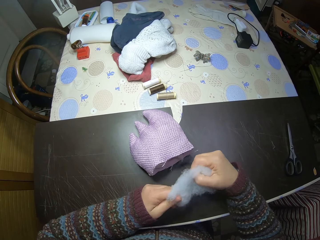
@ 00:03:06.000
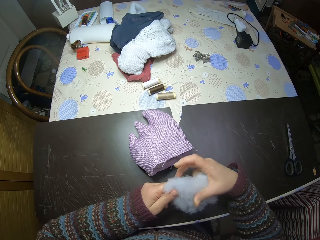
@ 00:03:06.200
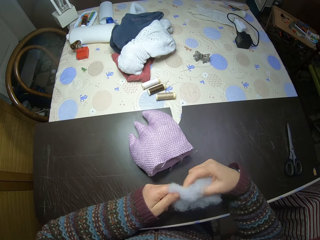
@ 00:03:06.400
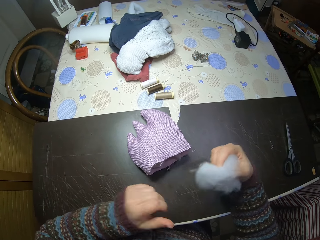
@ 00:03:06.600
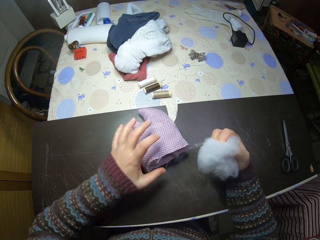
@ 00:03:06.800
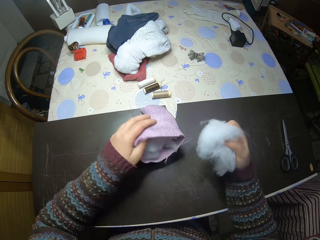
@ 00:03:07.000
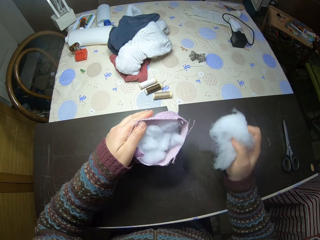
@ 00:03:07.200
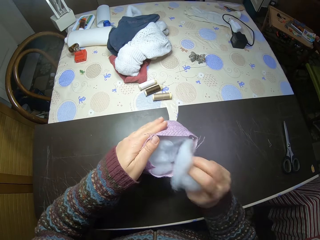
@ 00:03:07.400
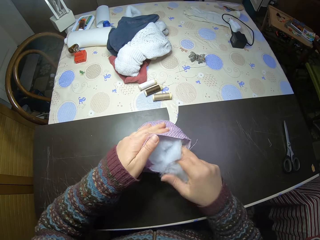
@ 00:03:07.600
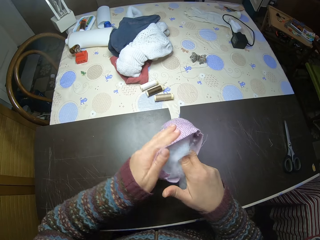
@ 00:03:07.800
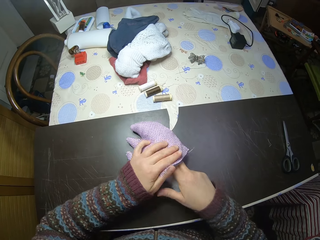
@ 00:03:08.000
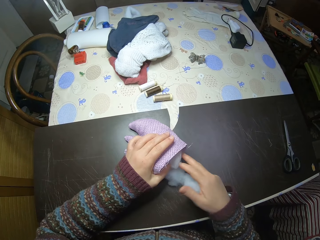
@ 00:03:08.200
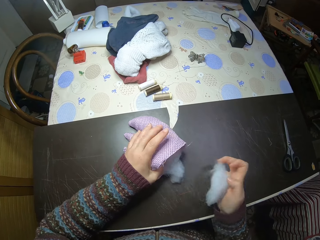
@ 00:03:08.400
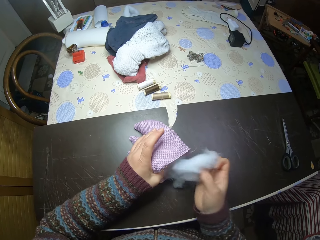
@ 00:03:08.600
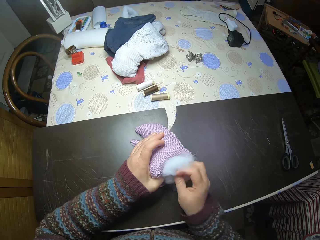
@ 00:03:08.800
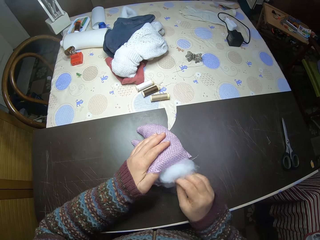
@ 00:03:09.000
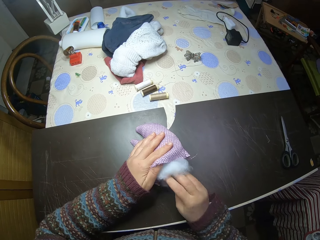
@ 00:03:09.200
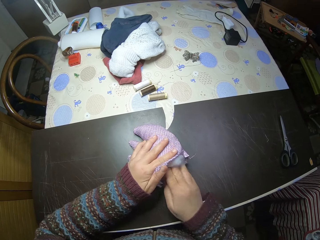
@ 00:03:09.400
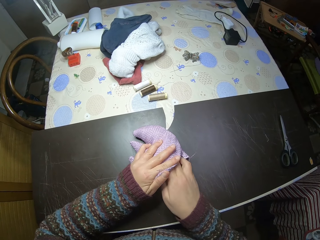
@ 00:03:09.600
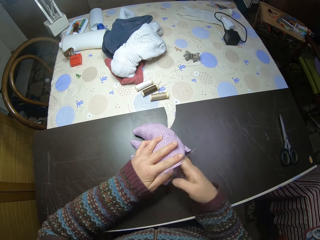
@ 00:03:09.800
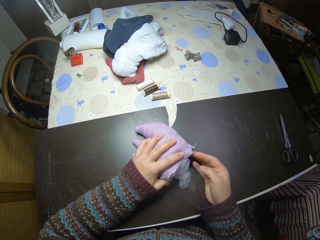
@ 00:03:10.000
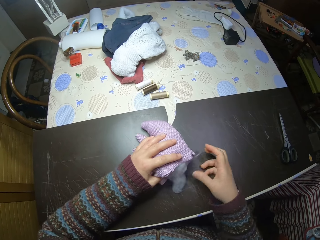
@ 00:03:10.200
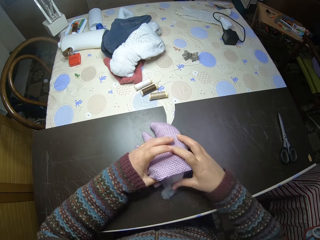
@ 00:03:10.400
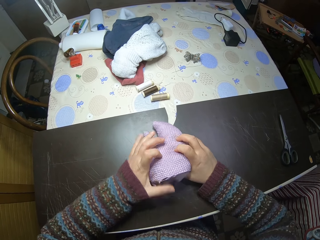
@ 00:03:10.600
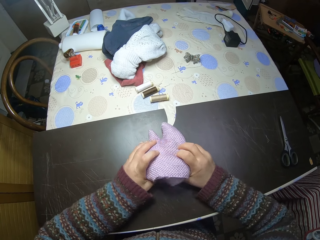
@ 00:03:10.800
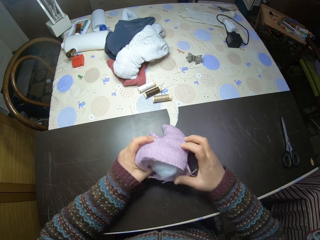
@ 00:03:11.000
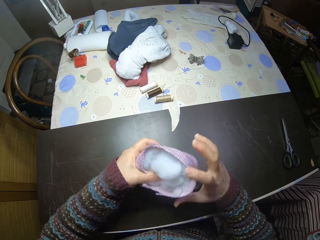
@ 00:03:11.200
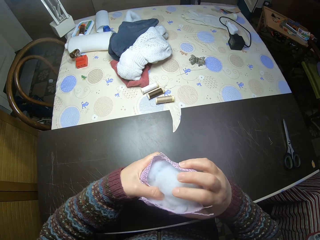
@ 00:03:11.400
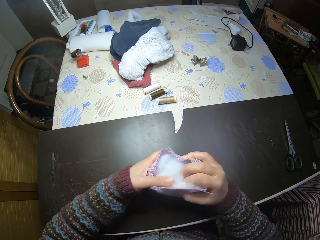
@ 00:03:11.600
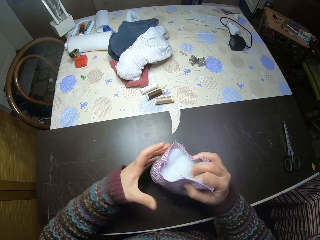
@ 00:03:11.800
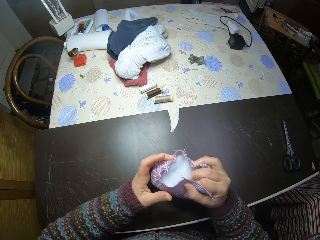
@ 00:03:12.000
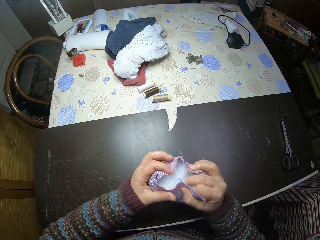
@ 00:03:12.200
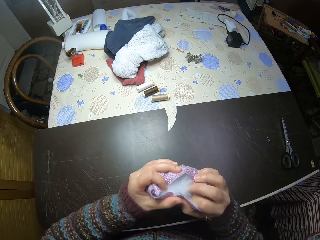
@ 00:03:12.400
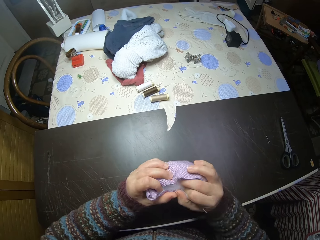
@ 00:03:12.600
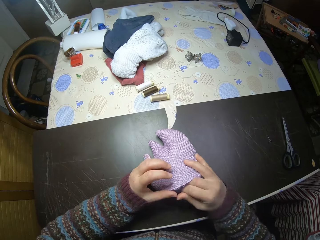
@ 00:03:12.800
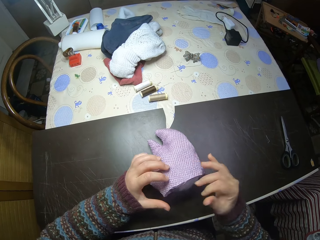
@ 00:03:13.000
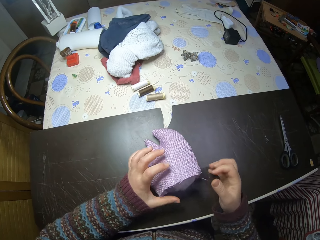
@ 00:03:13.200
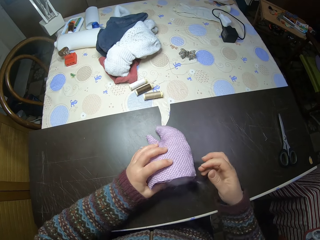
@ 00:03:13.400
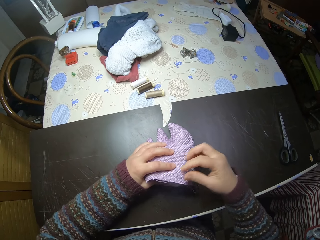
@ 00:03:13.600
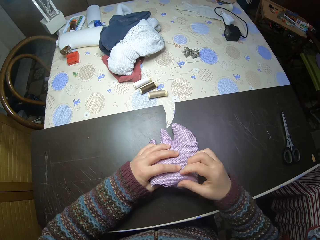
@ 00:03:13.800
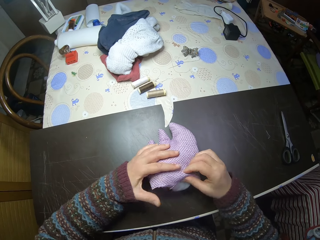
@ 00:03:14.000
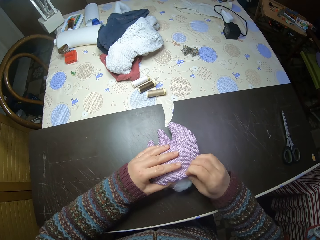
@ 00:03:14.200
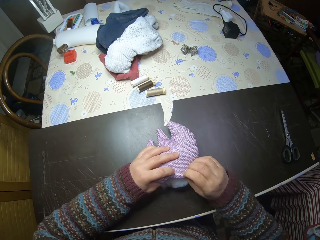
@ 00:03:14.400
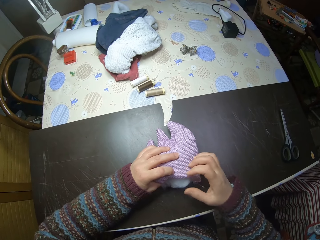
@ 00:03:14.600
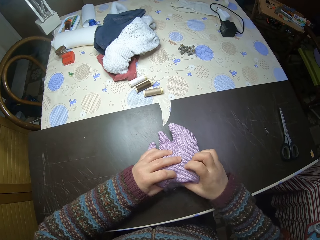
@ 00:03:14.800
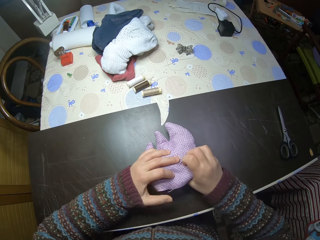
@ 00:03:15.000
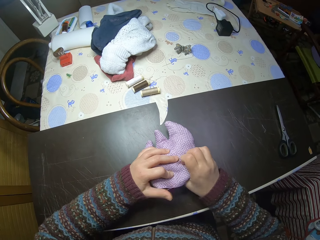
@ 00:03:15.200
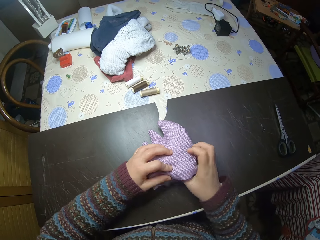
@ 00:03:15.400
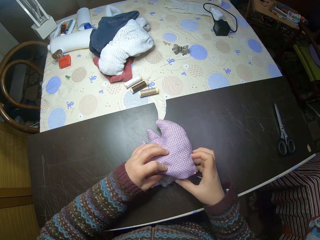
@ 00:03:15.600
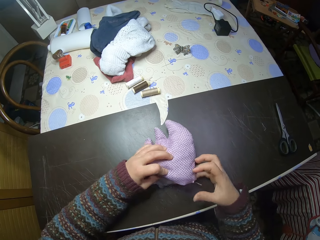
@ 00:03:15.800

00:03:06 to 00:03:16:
The camera wearer puts the polyester fiberfill into the sewn fabric.

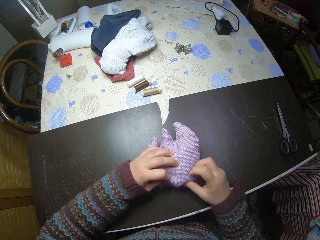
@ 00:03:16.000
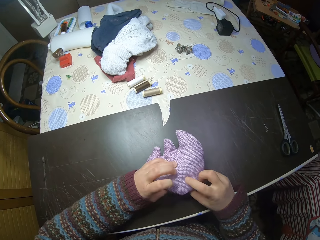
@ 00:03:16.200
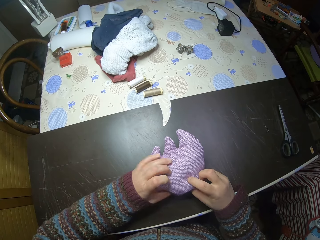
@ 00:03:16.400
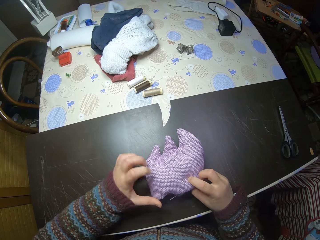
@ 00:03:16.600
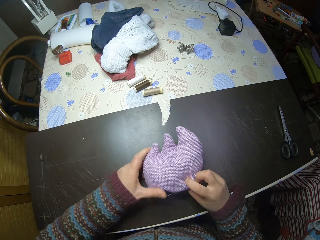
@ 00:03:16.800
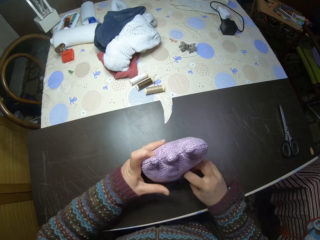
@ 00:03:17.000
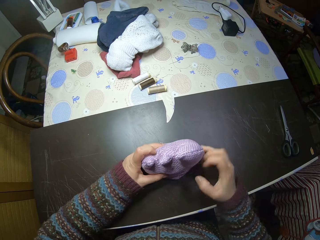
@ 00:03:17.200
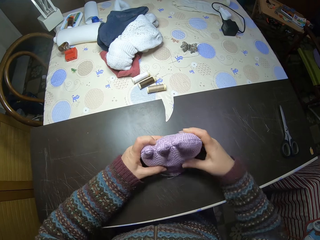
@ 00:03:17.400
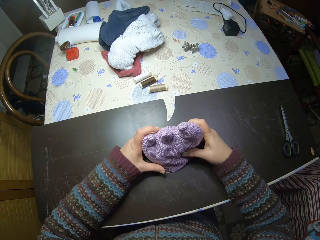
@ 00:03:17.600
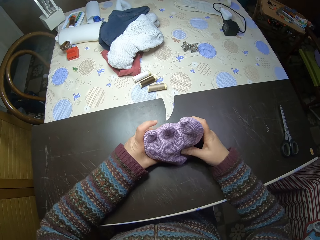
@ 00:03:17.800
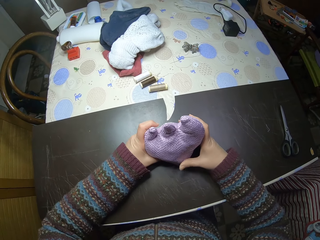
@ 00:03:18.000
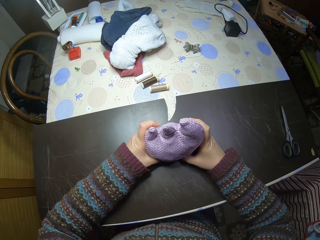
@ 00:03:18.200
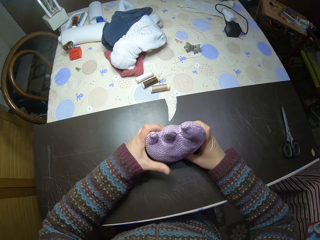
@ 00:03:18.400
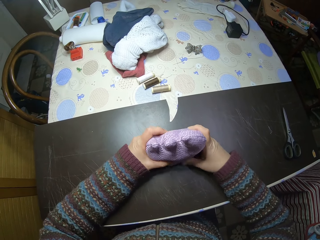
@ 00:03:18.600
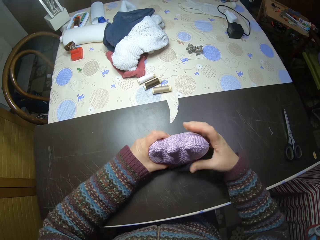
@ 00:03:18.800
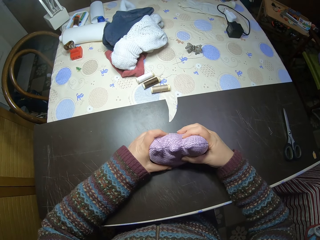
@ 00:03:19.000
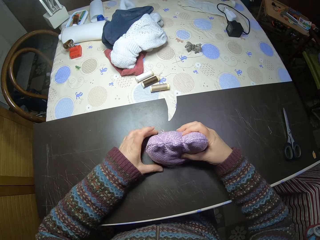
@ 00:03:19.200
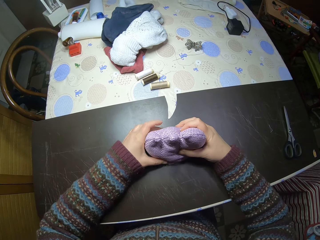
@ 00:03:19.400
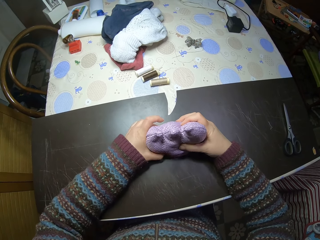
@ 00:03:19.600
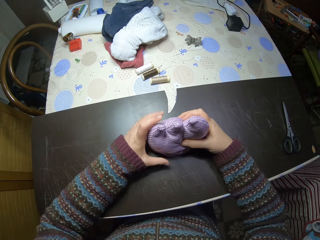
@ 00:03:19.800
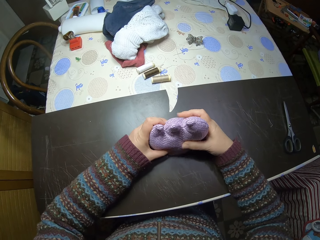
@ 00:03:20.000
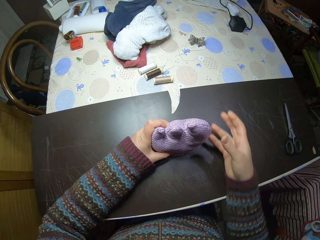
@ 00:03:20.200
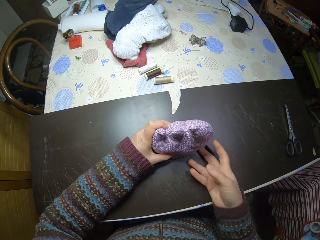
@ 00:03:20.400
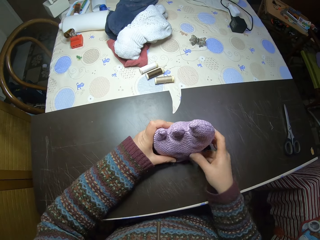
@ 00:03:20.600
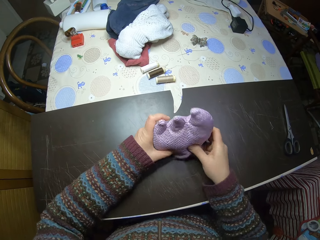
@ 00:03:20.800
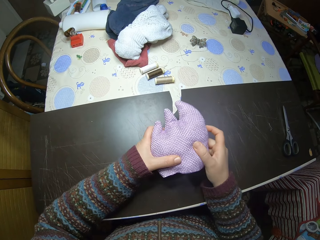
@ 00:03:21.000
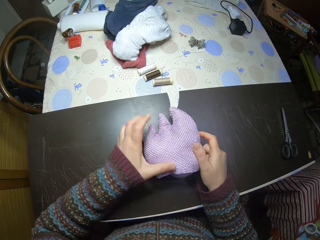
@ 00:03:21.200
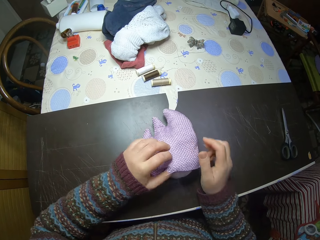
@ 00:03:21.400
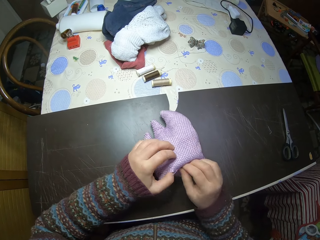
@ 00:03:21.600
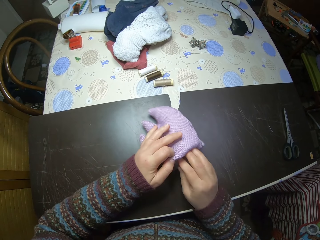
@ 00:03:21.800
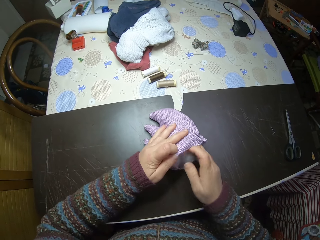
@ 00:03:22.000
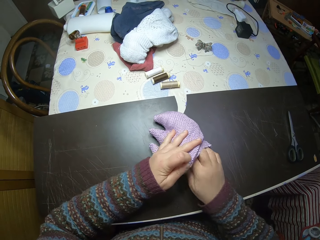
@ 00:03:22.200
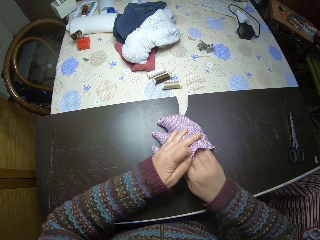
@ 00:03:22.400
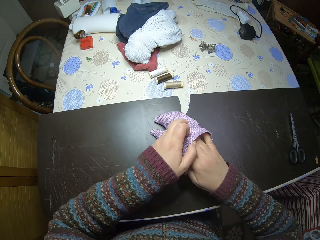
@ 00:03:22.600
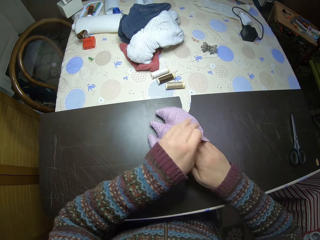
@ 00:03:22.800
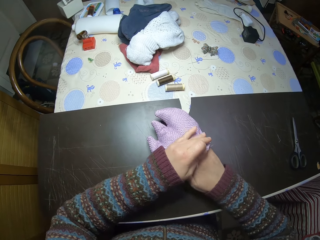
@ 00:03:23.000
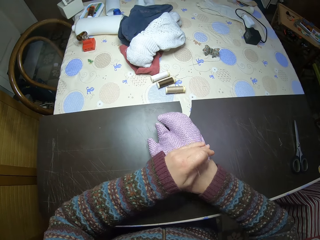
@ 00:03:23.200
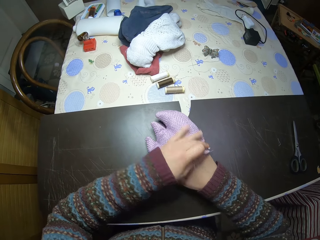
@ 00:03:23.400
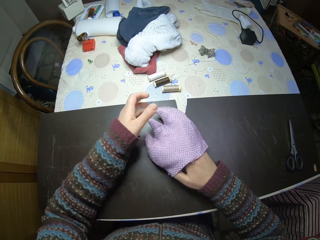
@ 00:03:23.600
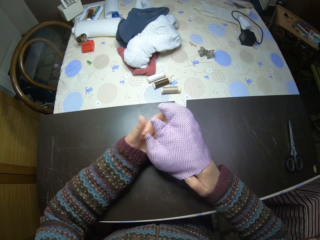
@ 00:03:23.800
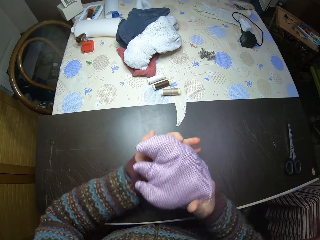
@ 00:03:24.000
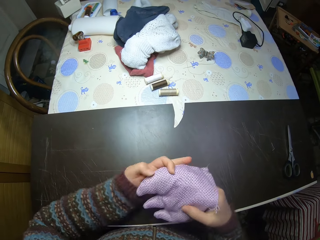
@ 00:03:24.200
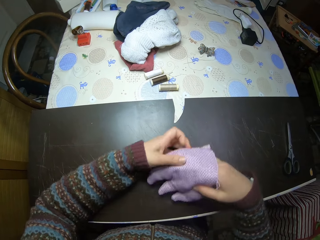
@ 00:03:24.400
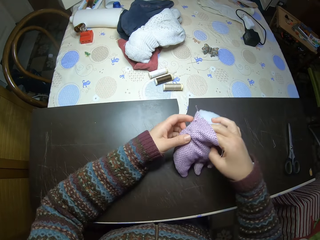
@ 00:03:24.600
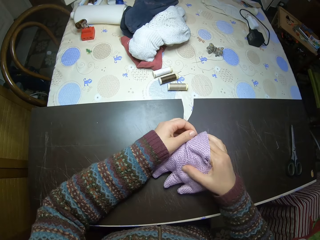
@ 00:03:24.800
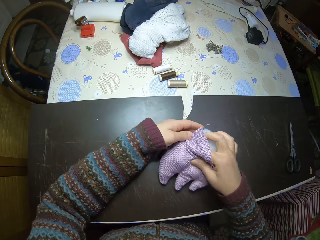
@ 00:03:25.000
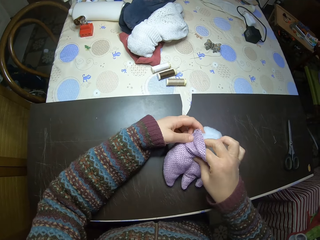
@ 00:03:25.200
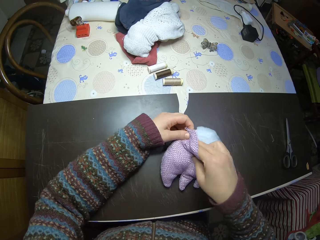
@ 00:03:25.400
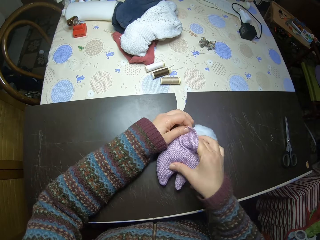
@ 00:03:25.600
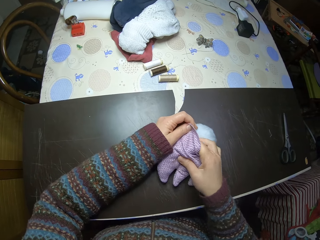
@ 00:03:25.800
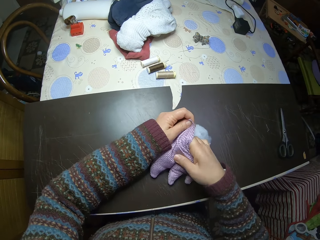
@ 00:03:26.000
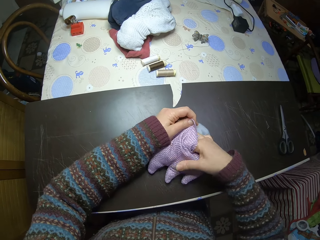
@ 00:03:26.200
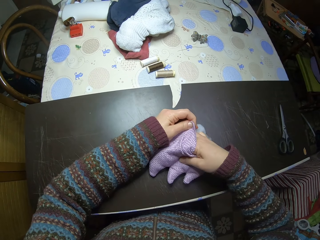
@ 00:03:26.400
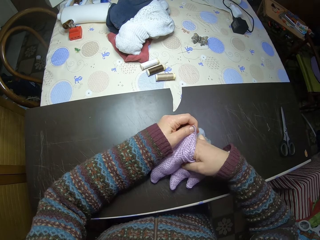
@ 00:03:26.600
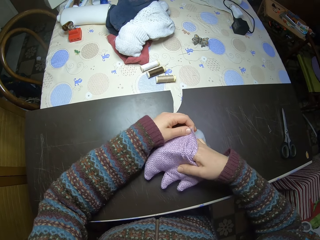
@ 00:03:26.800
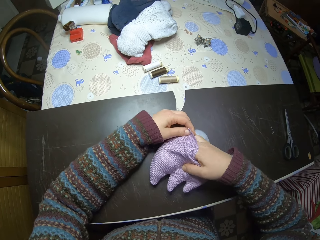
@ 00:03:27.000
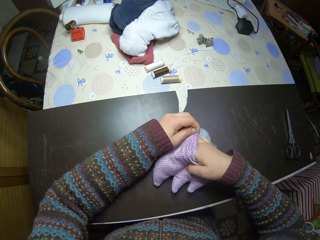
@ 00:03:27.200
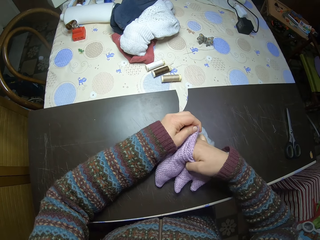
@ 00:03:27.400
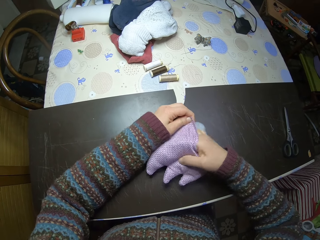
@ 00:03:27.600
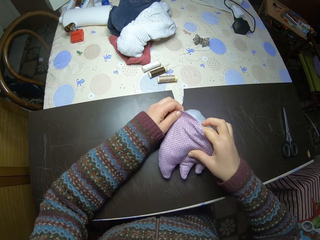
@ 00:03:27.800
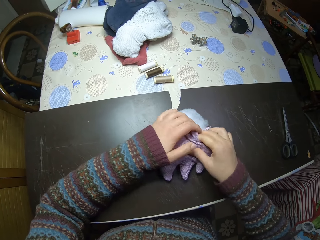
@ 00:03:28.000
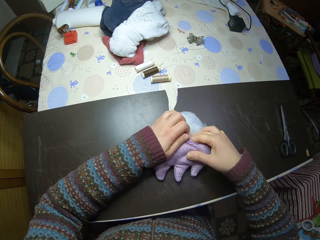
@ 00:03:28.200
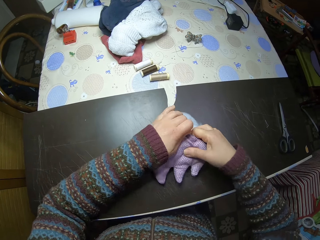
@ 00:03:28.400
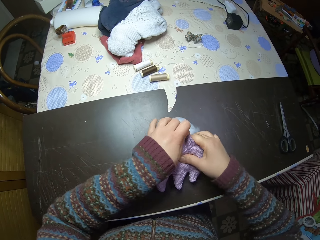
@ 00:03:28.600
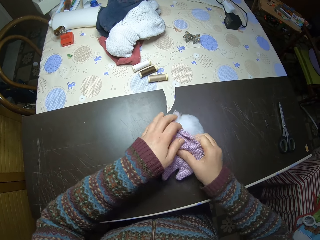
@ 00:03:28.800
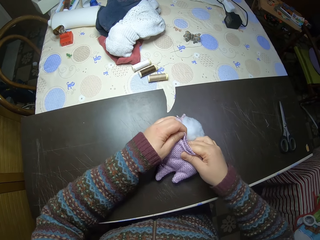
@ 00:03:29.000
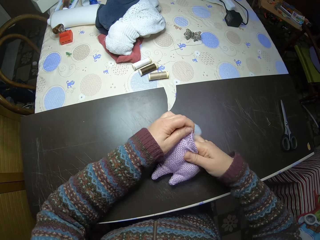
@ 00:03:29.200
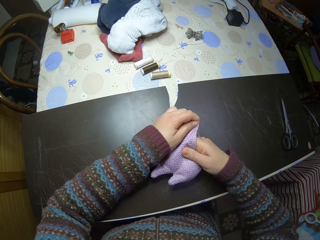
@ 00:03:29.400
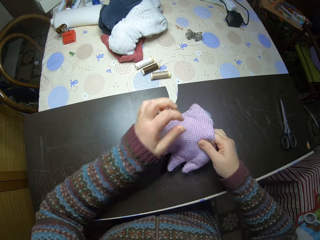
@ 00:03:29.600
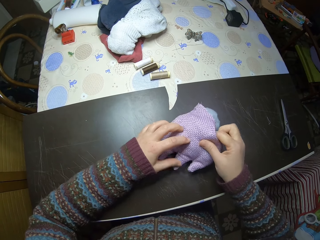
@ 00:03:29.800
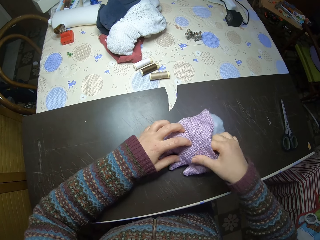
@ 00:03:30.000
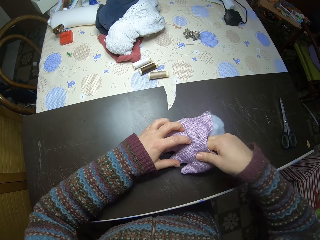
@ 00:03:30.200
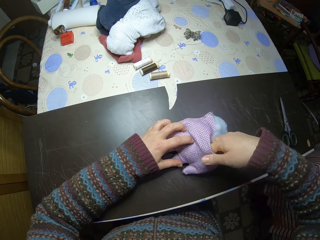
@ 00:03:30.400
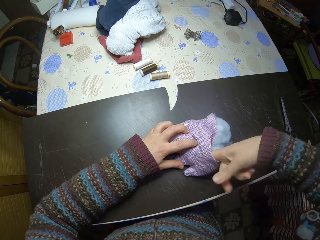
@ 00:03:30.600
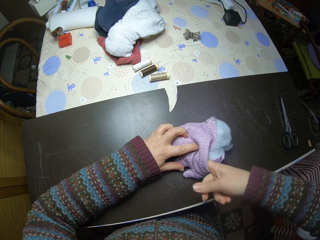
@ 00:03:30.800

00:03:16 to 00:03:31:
The camera wearer presses the stuffed polyester fiberfill in the sewn fabric. They push the polyester fiberfill into the sewn fabric.
